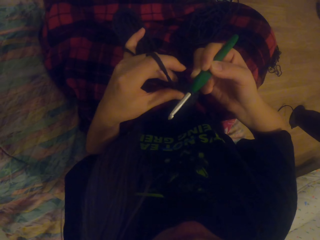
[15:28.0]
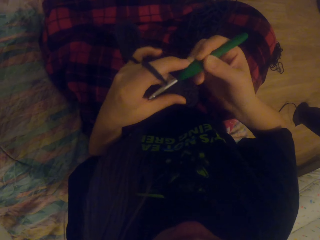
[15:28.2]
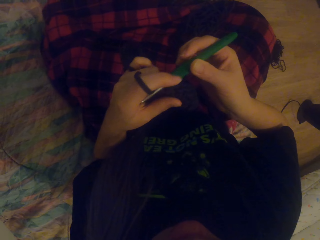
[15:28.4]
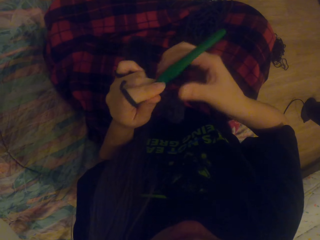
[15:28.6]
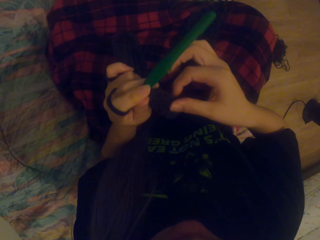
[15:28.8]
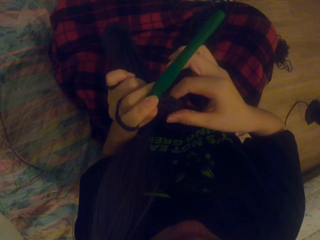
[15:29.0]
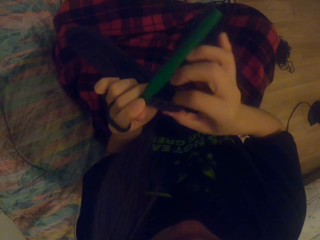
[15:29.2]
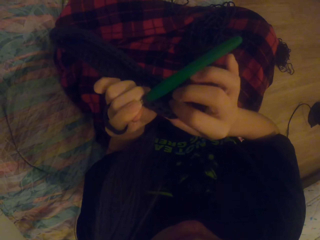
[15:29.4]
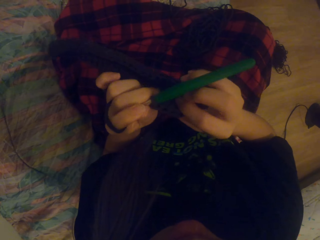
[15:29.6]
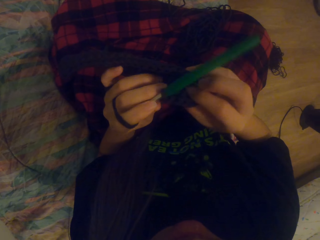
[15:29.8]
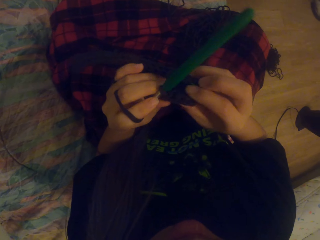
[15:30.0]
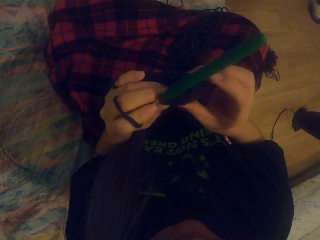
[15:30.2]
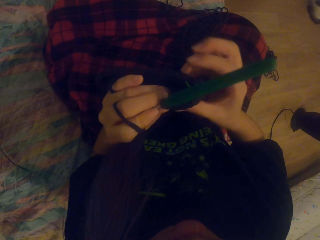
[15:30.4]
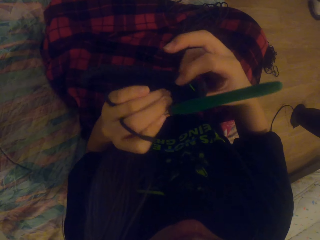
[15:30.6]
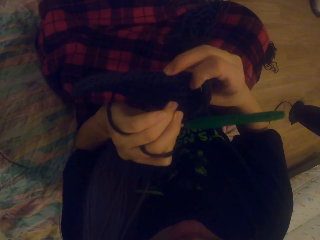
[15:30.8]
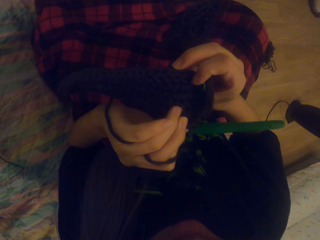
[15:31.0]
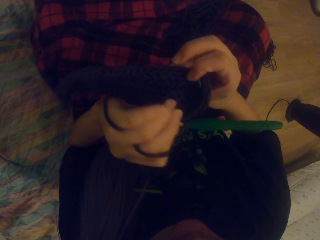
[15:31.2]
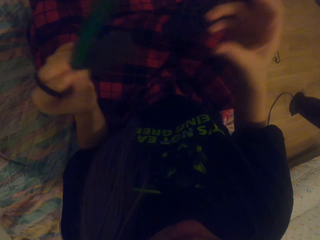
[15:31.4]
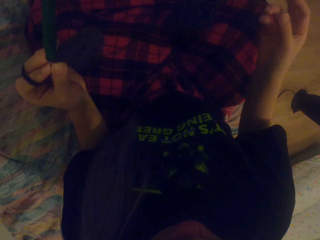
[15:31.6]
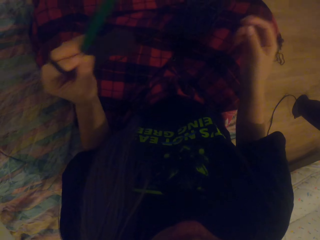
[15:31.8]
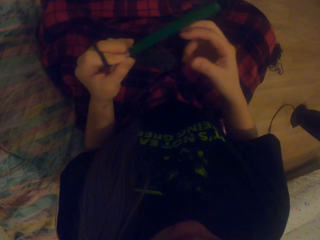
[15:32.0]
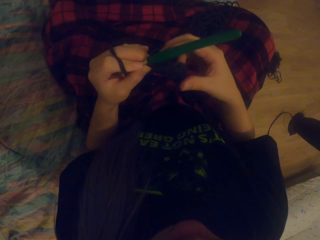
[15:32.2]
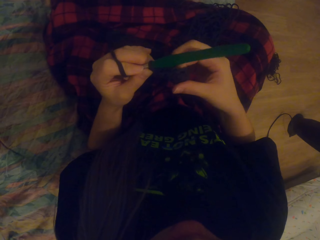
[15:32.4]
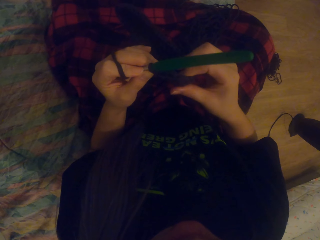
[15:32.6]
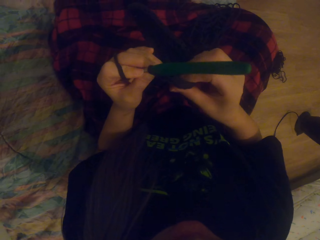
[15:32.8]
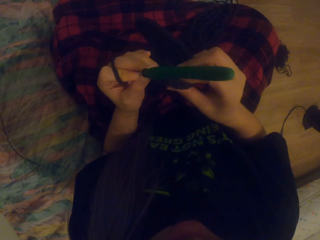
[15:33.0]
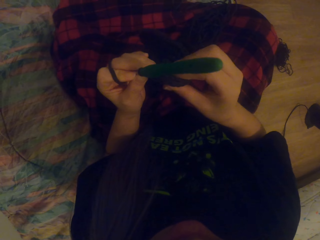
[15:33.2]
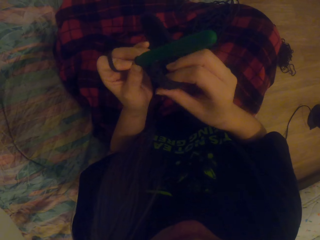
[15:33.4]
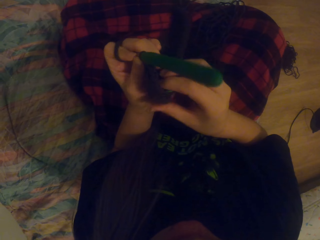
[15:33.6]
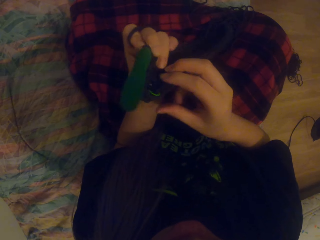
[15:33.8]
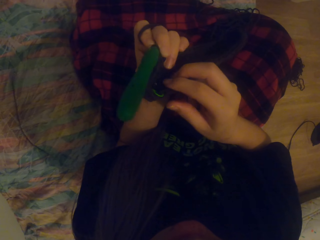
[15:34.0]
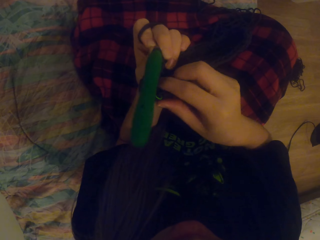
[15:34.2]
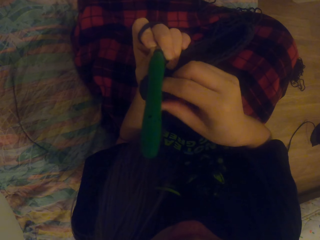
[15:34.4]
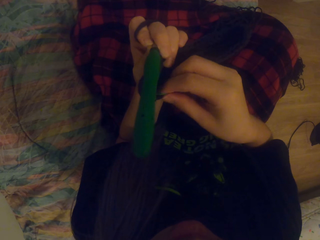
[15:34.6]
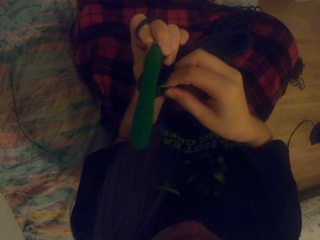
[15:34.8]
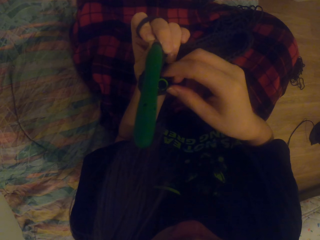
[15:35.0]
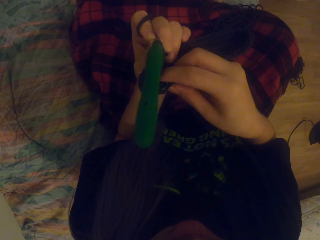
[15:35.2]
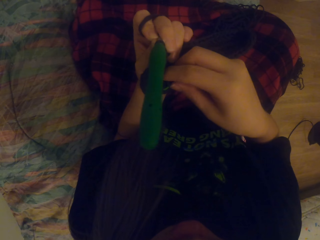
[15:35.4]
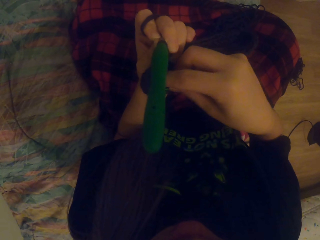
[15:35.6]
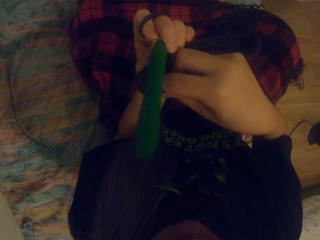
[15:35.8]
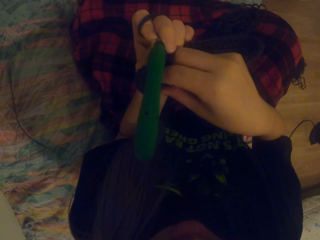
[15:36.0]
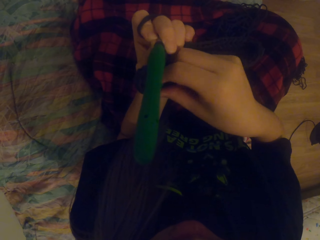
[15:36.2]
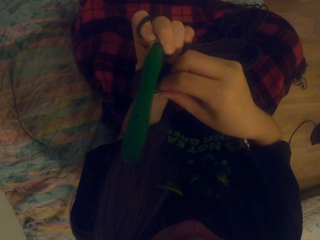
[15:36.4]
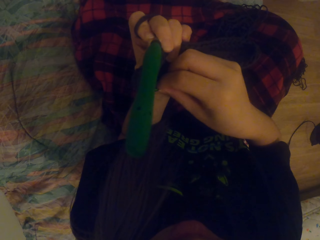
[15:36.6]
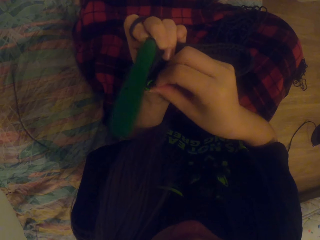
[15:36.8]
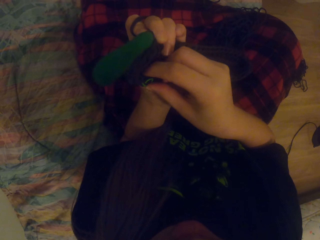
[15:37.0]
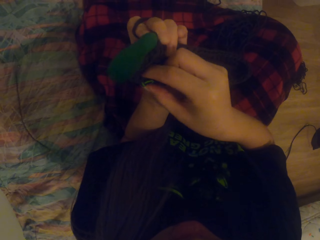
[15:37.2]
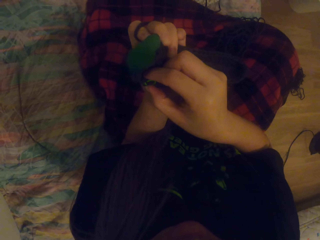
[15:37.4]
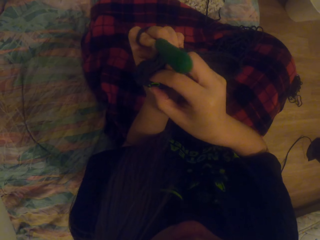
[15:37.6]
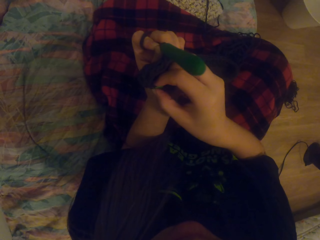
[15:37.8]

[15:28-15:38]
The camera wearer looks at the crochet.

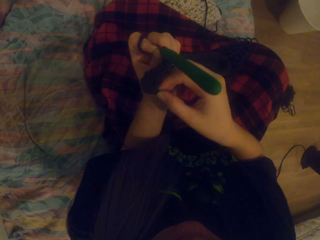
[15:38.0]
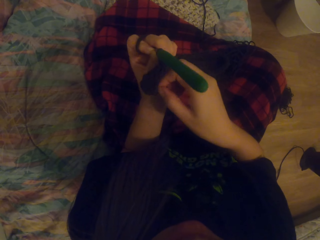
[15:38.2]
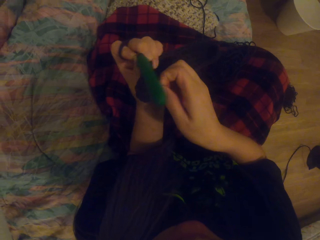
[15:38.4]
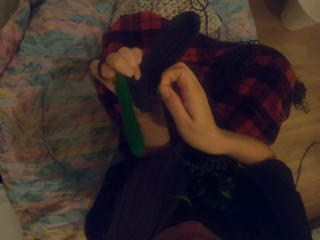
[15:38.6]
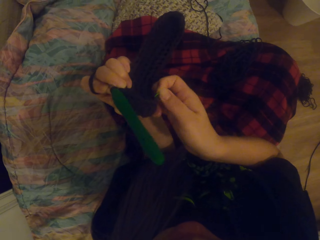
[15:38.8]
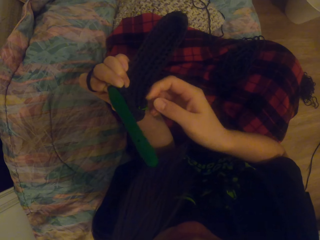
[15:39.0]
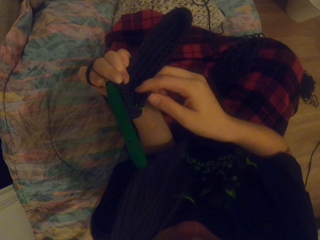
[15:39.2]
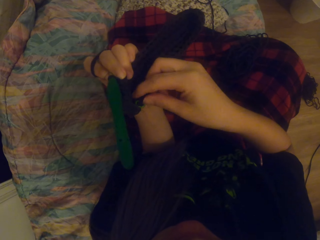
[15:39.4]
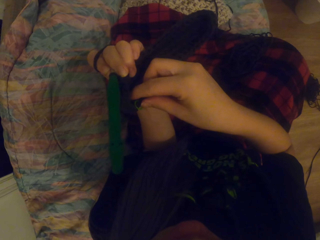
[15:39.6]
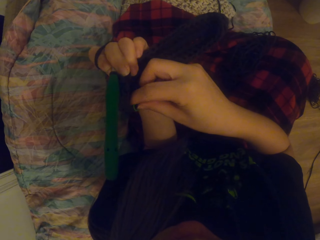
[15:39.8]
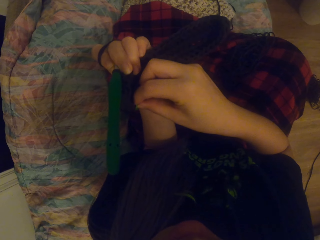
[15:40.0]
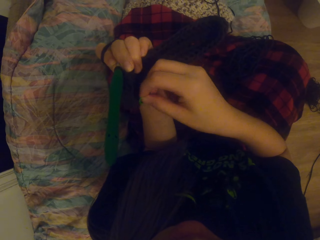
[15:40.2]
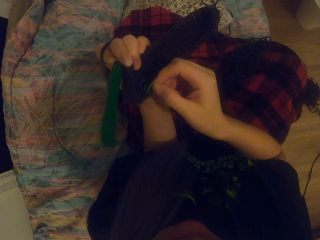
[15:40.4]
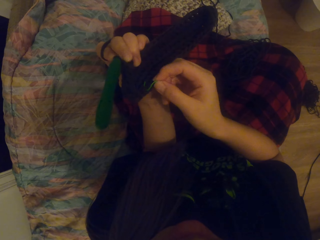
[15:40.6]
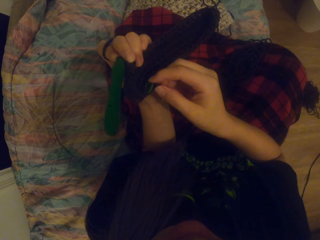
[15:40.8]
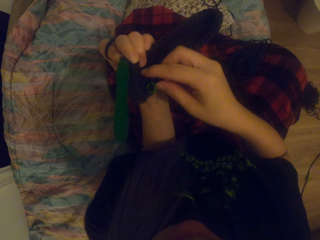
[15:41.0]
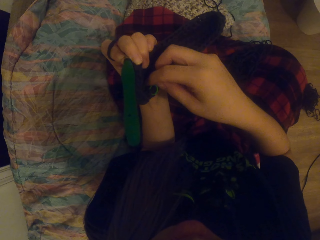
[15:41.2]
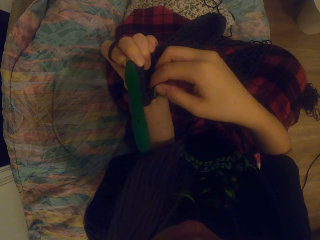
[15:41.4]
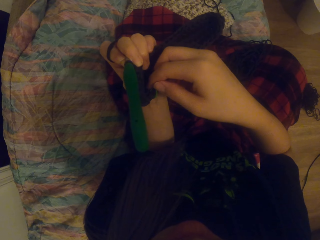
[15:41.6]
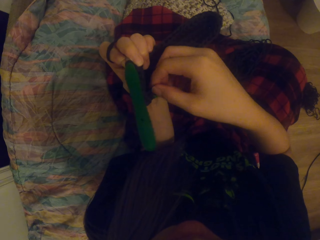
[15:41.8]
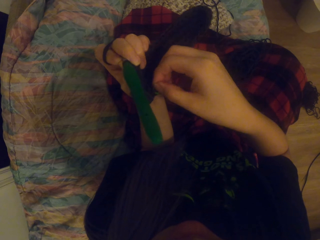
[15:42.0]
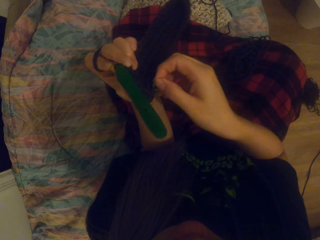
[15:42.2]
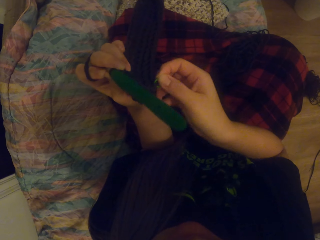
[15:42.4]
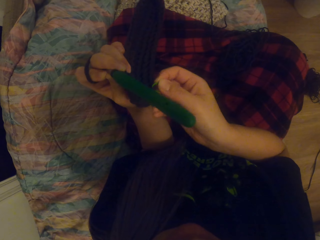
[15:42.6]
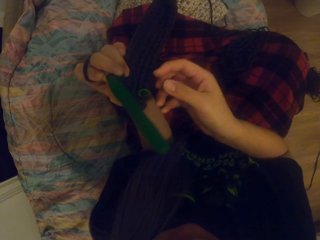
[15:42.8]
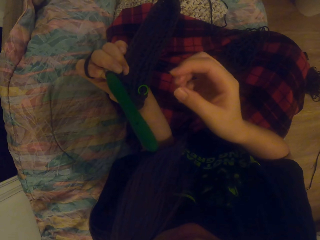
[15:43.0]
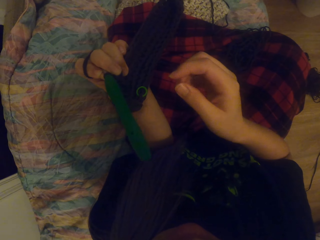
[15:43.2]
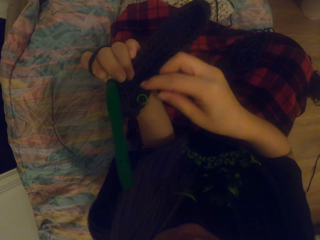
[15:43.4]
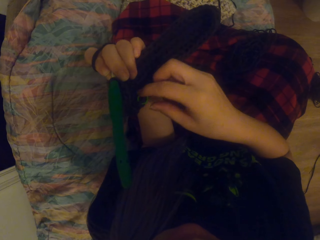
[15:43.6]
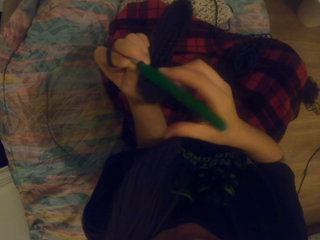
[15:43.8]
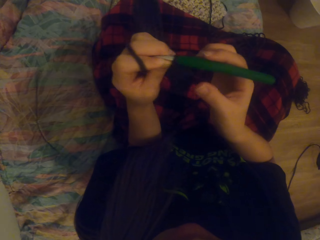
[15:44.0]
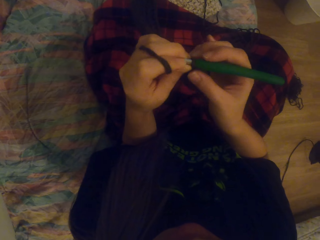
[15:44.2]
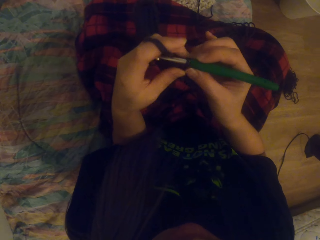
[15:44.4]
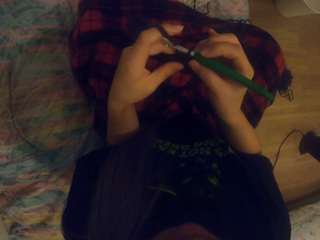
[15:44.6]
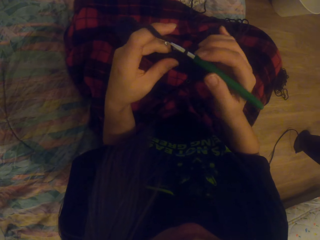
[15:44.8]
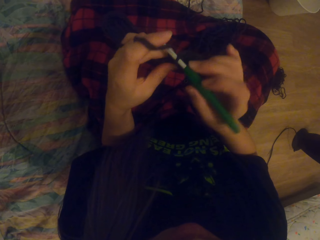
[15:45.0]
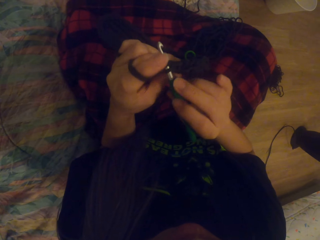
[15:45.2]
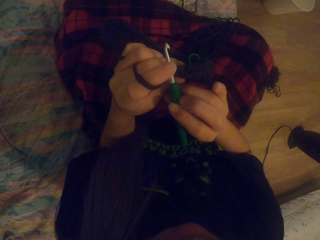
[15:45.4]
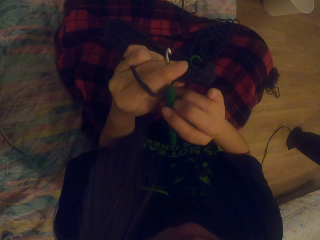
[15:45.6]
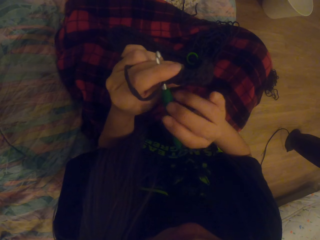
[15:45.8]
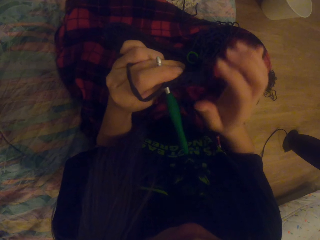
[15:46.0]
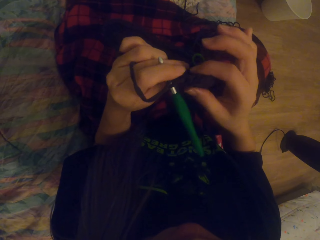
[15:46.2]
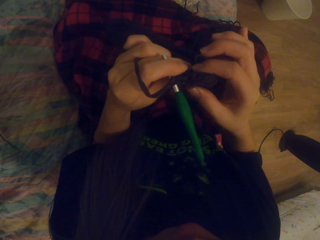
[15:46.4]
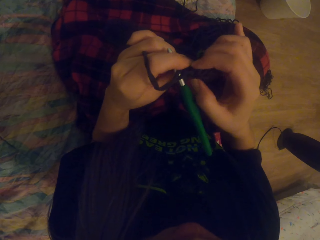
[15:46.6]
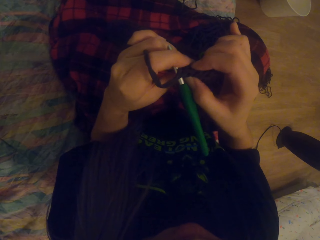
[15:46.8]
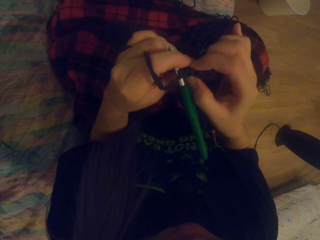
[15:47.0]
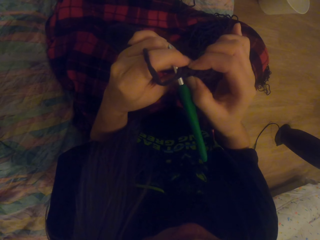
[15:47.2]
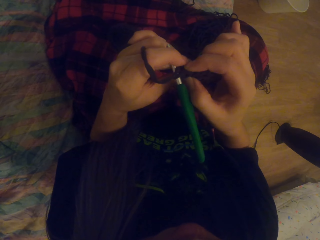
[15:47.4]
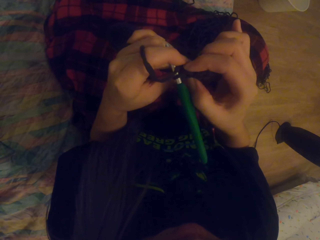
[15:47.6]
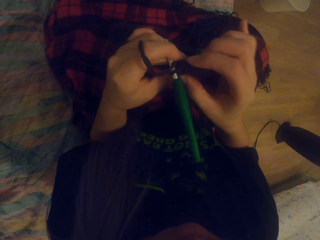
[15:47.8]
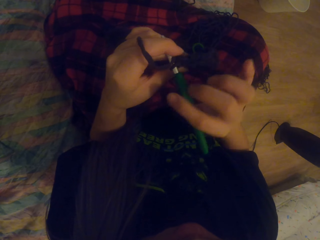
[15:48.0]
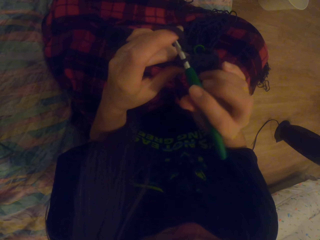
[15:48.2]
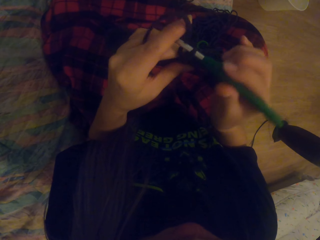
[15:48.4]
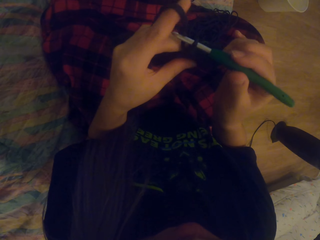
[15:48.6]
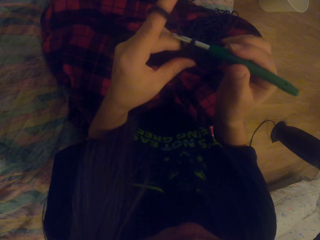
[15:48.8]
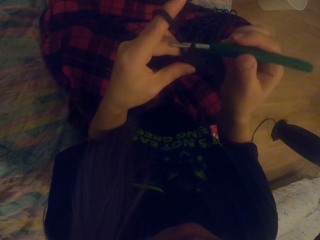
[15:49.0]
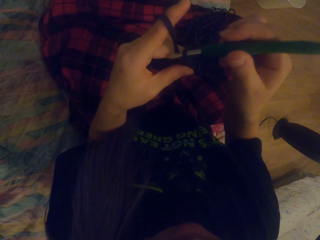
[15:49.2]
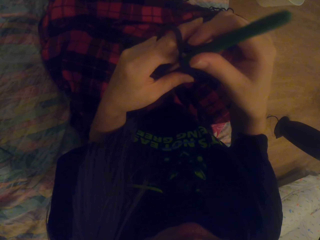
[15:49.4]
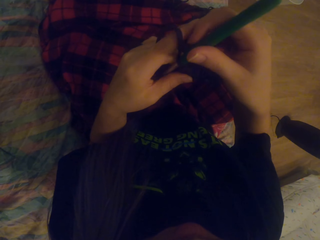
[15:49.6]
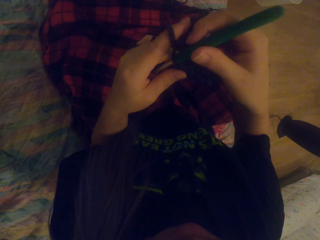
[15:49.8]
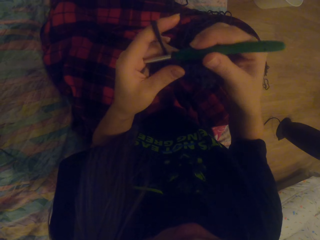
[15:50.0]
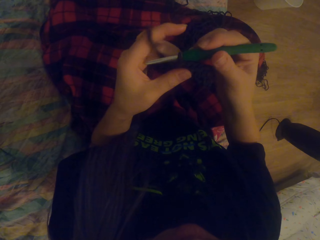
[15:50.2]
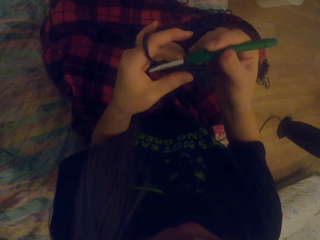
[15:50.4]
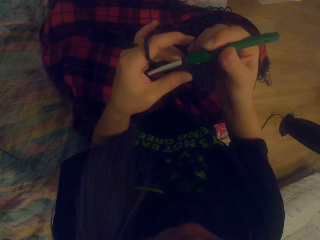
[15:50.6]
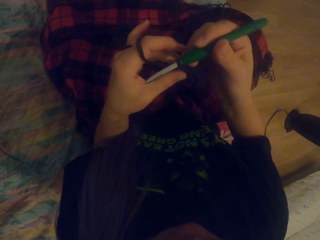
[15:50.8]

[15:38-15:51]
The camera wearer adjusts the stitch marker in the crochet. They look at the crochet.
